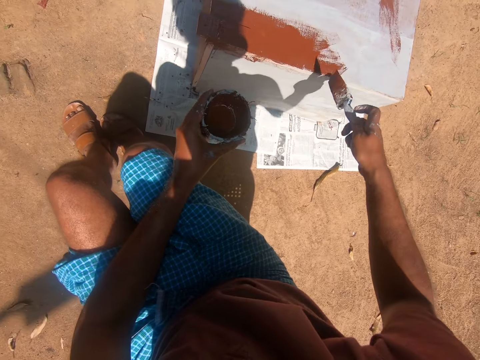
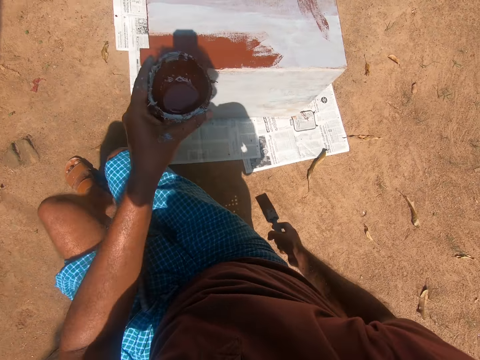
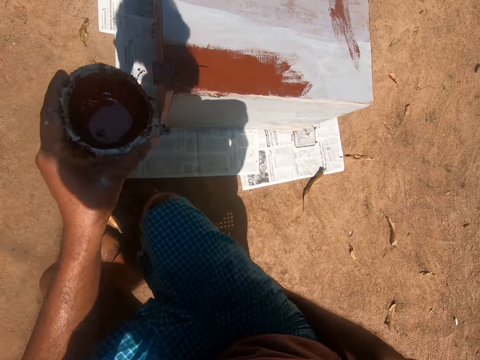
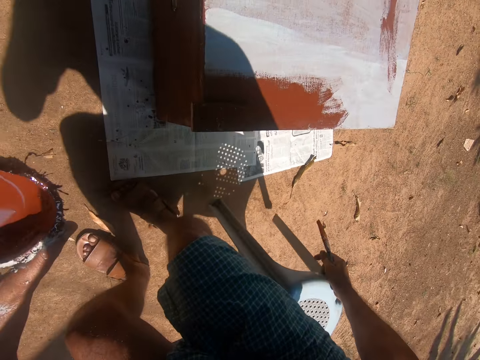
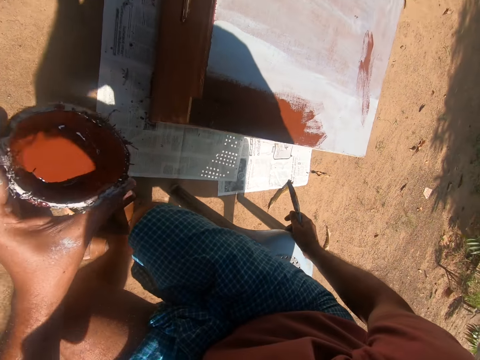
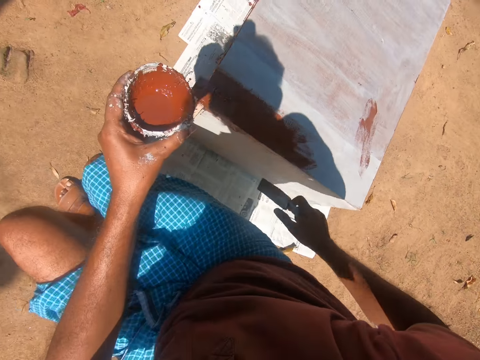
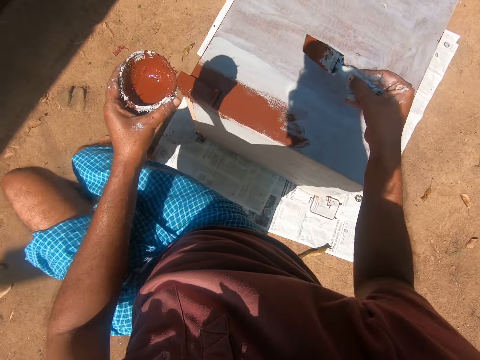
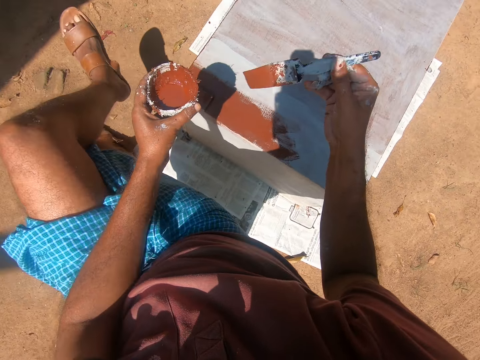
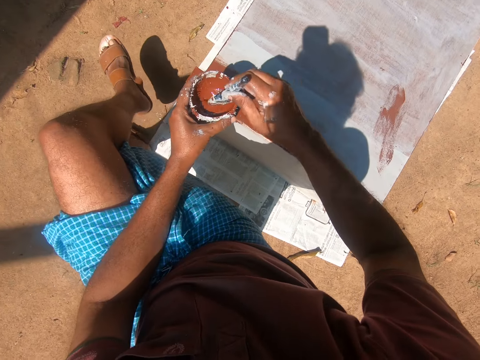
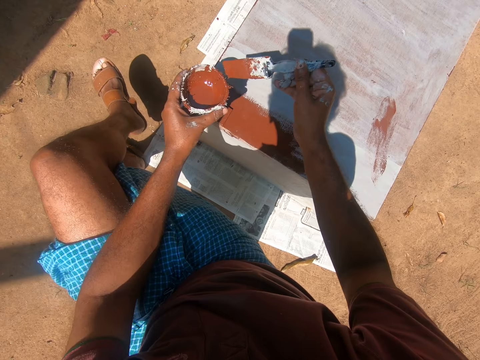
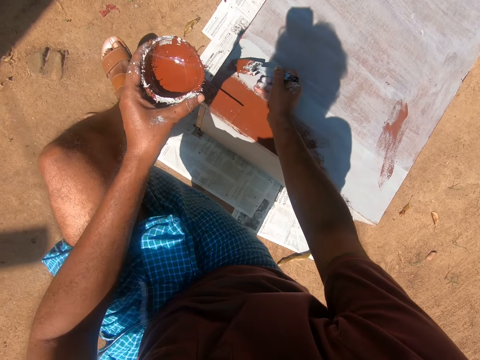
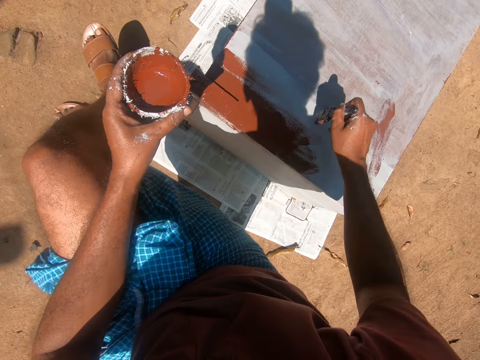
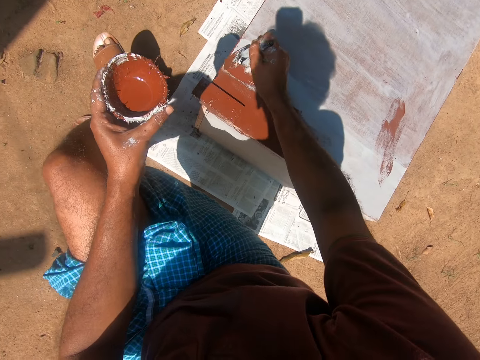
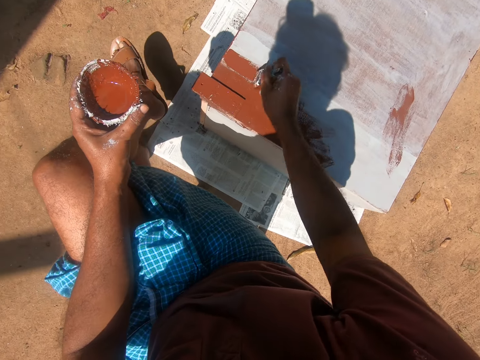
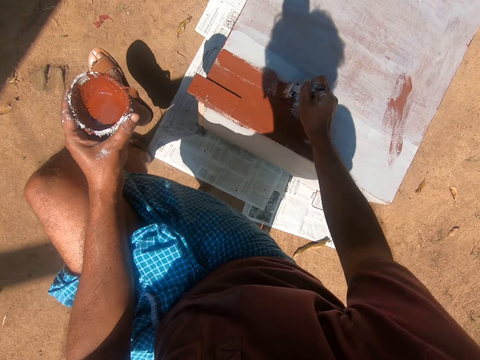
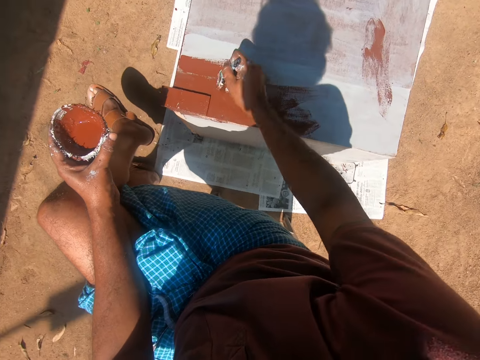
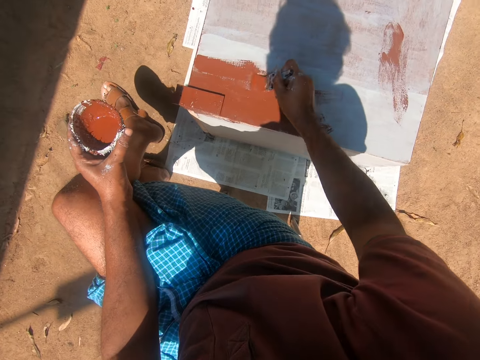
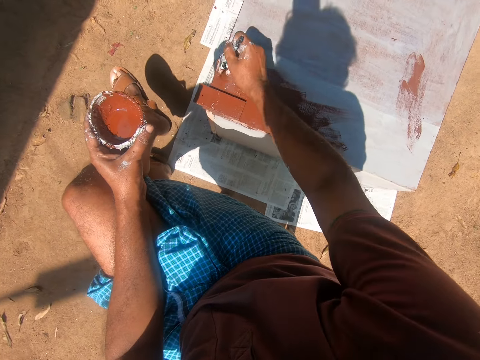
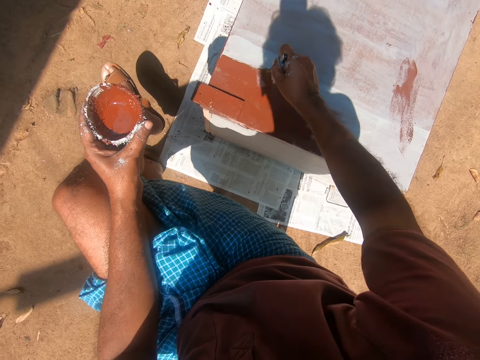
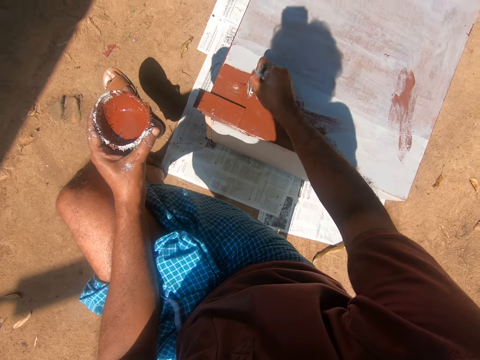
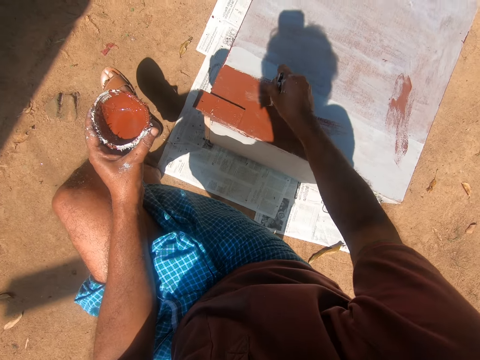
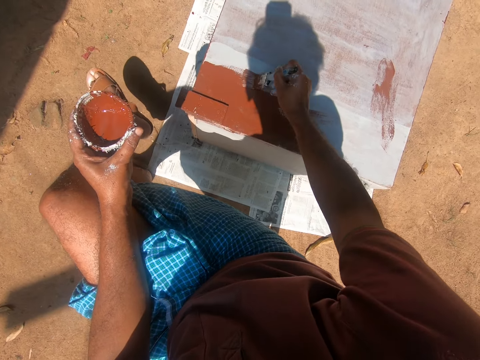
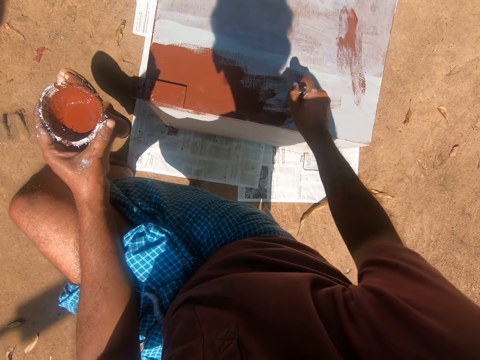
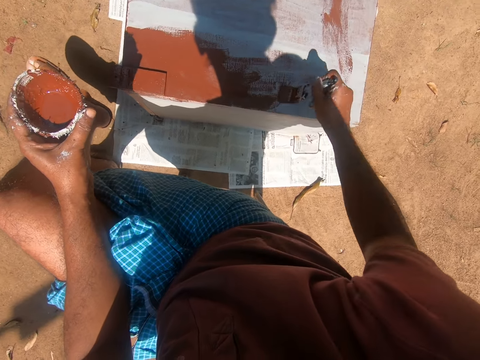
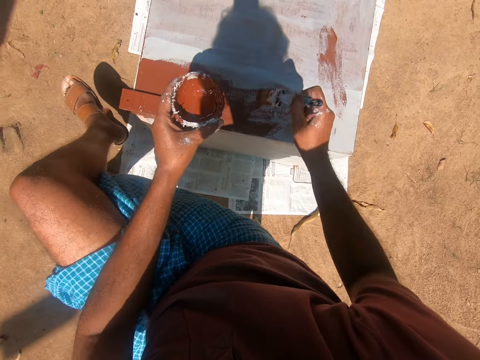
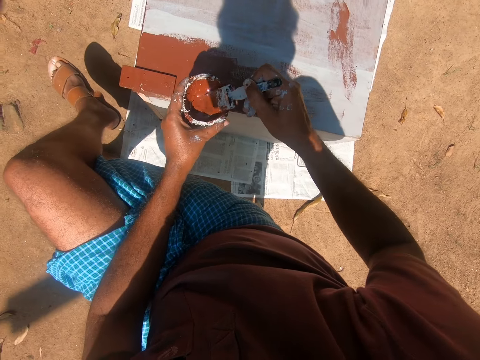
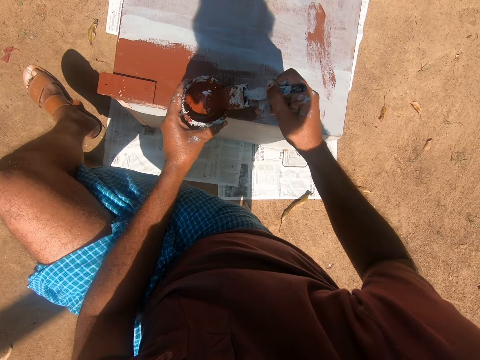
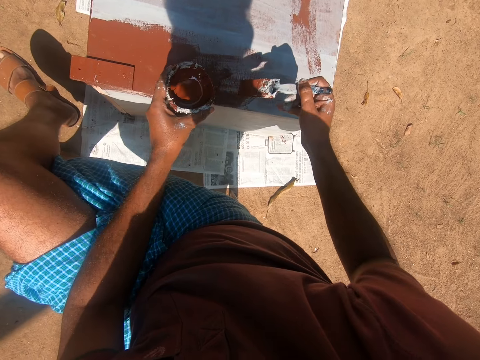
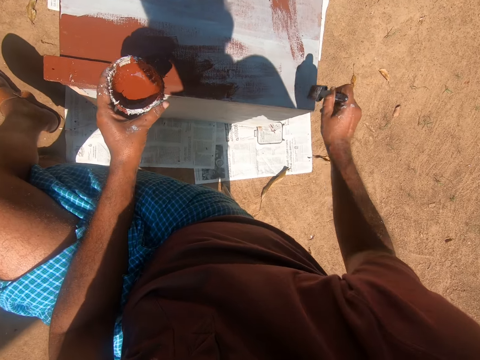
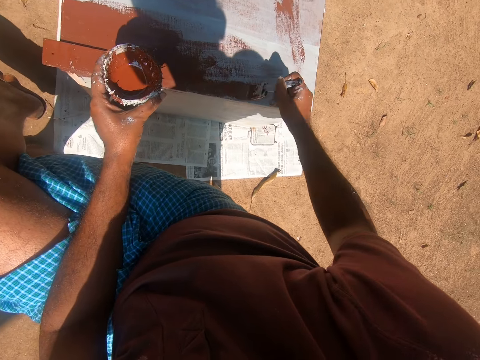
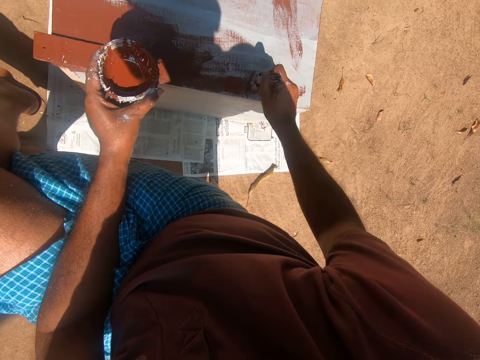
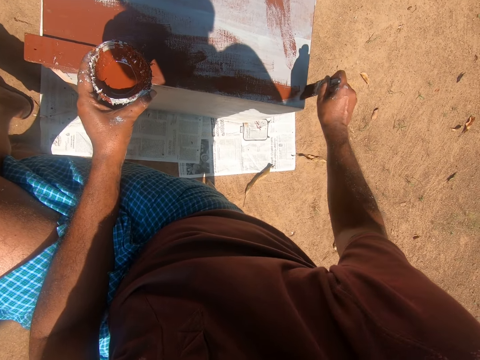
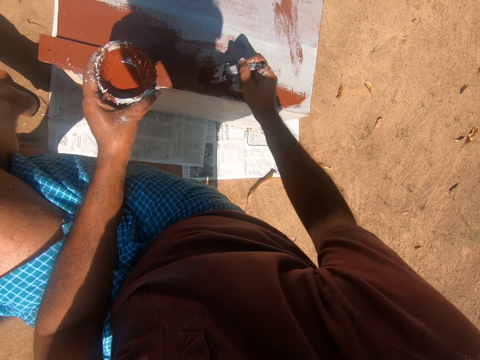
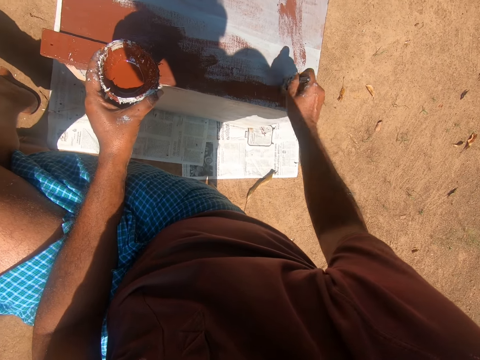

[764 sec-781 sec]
The camera wearer adjusts the plastic chair with his right hand. He sits on the plastic chair. He does something. He dips the paint brush into the container of paint. He paints the cupboard with the paint brush. He dips the paint brush into the container of paint again. He paints the cupboard with the paint brush again.

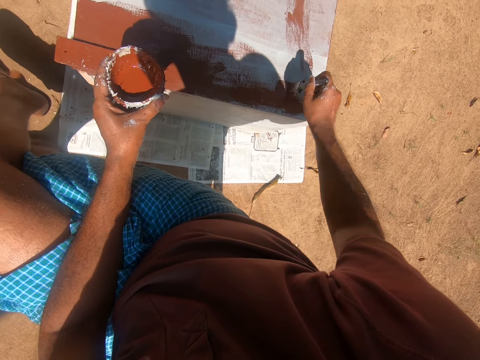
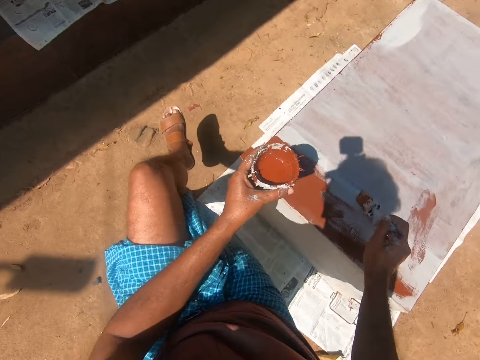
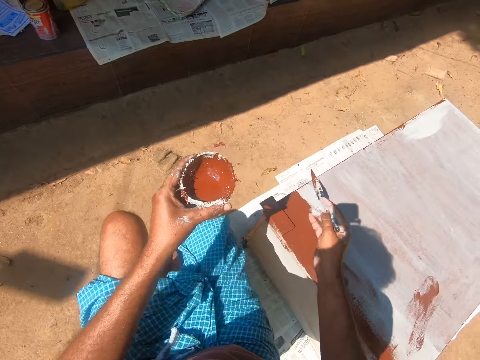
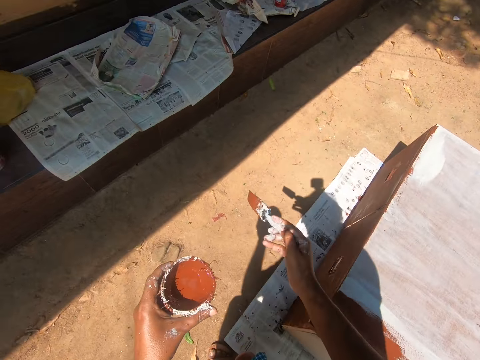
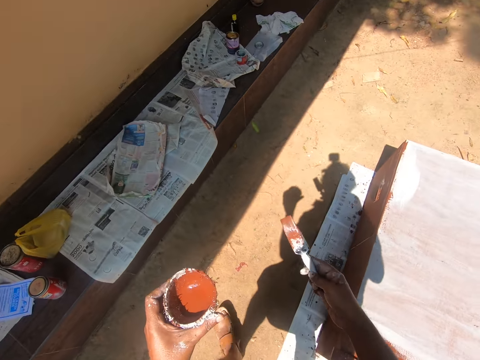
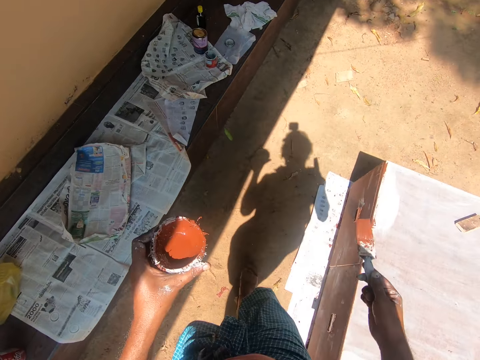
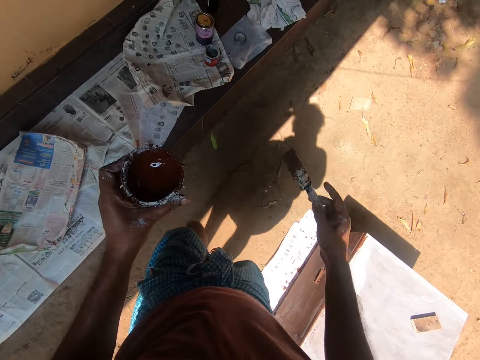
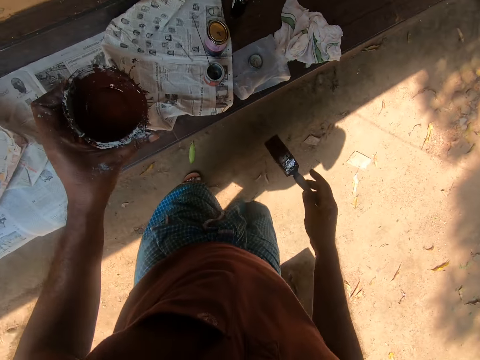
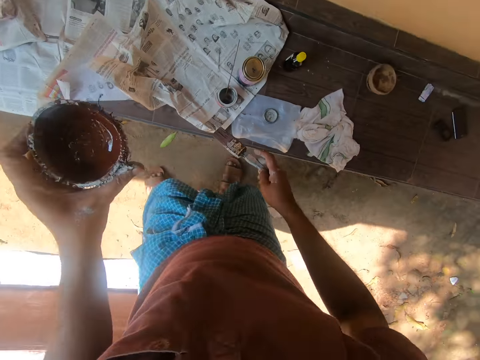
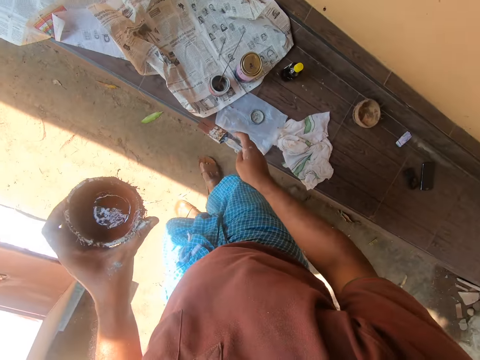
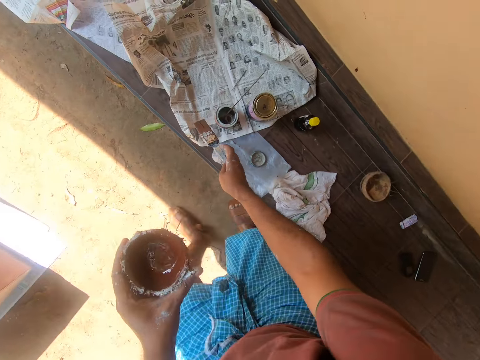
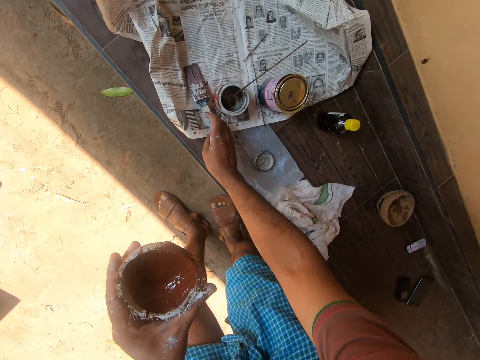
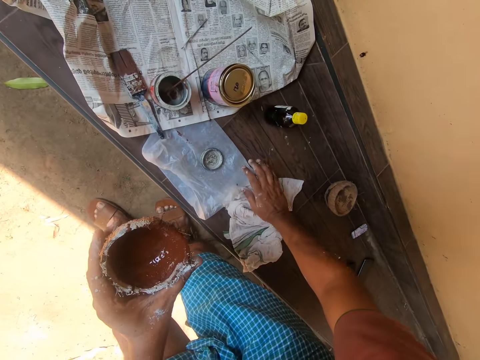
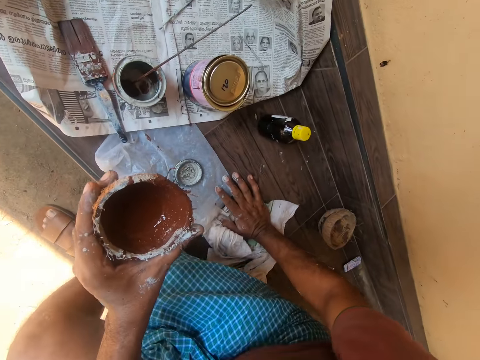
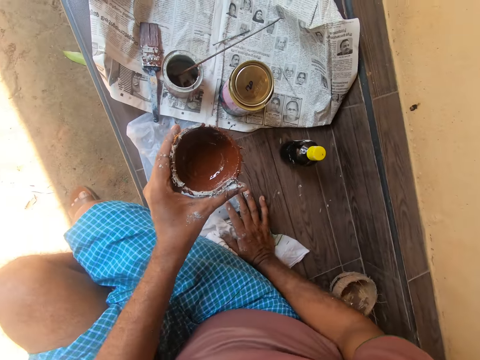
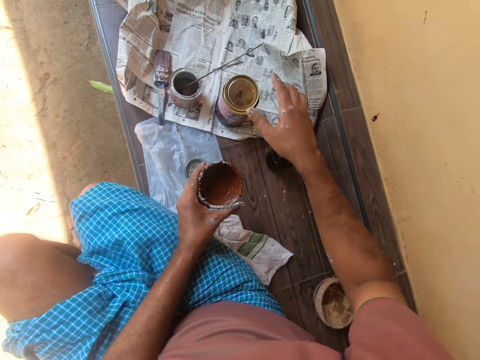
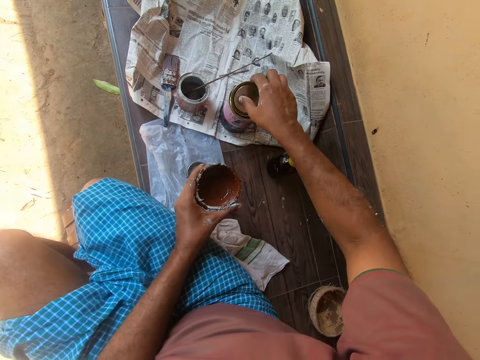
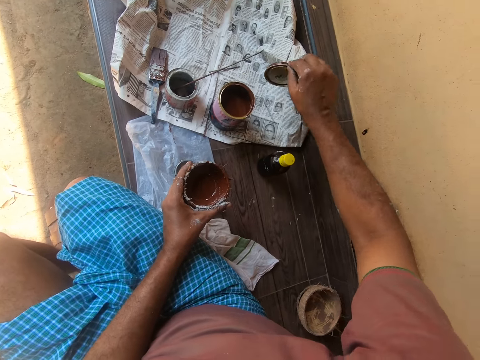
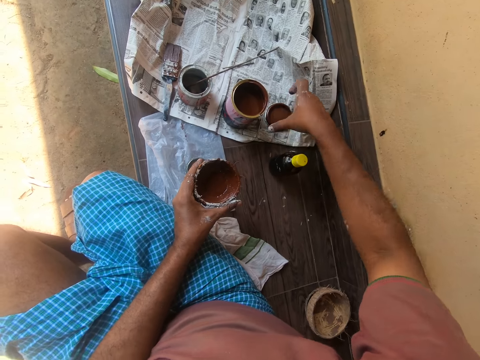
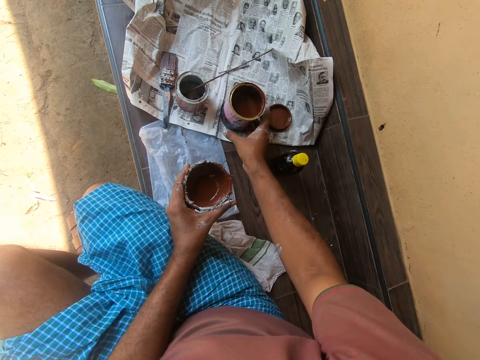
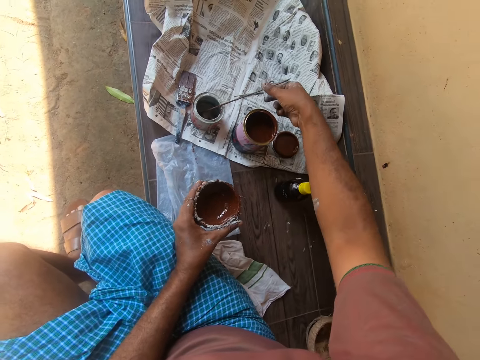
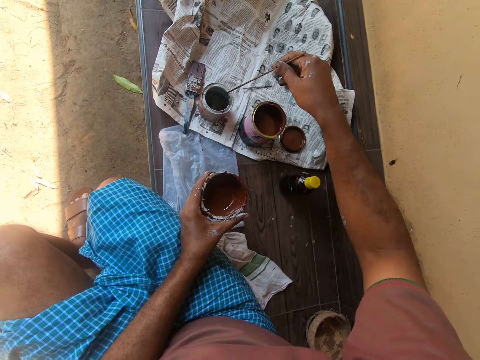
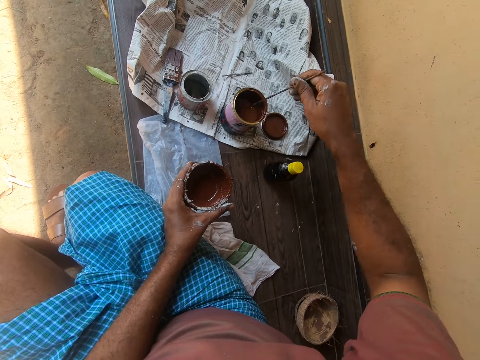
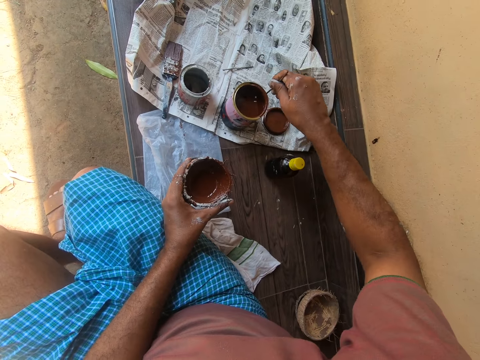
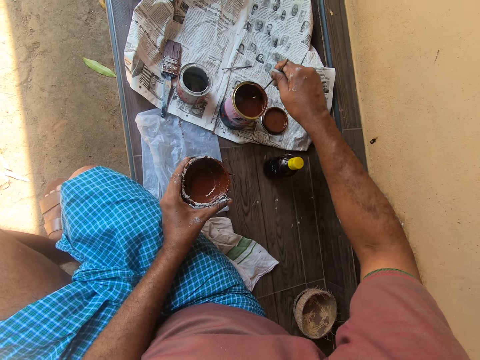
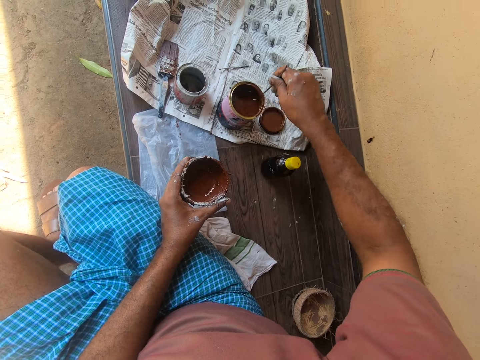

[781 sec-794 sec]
The camera wearer moves his leg. He stands up. He walks round the compound towards the building skirting. He drops the paint brush on top of a newspaper on the building skirting. He sits on the building skirting. He opens a container of paint on top of the newspaper with his right hand. He picks up a lid. He drops the cover on top of the newspaper. He attempts to pick up the container of paint with his right hand. He picks up a stick from another container with his right hand. He turns the paint inside the container of paint on top of the newspaper with the stick.
